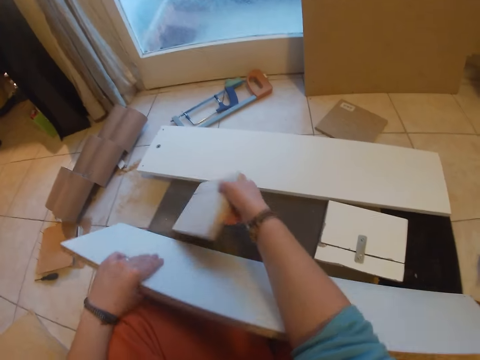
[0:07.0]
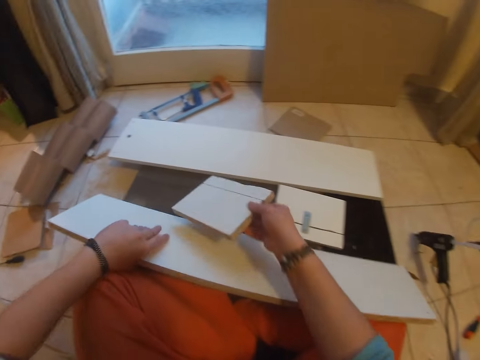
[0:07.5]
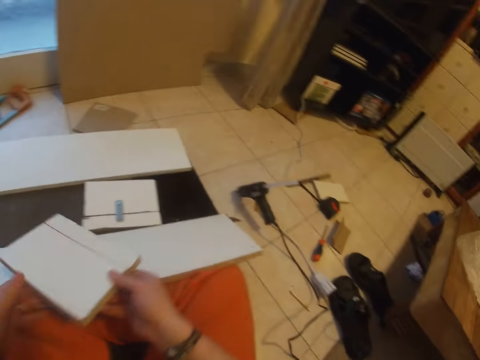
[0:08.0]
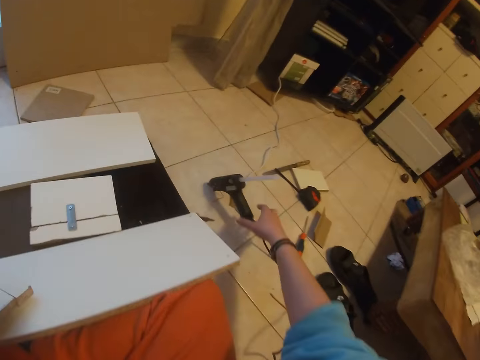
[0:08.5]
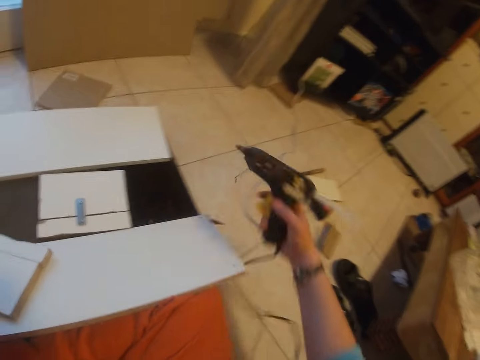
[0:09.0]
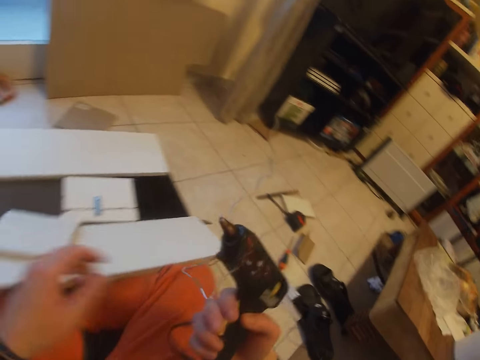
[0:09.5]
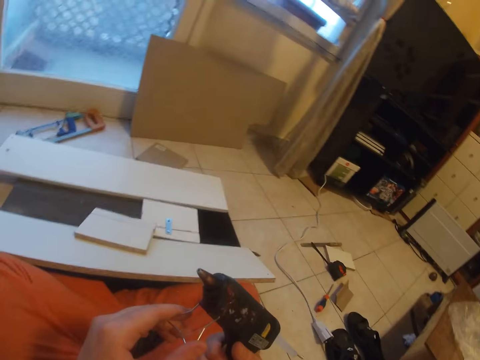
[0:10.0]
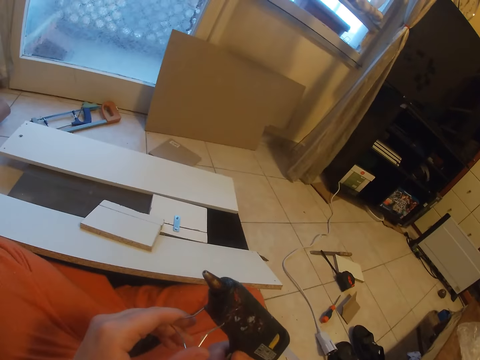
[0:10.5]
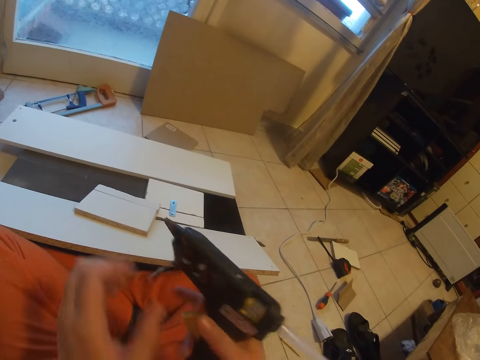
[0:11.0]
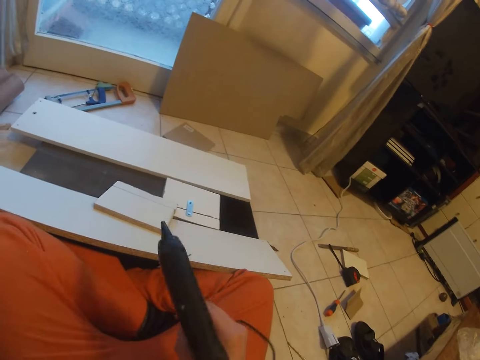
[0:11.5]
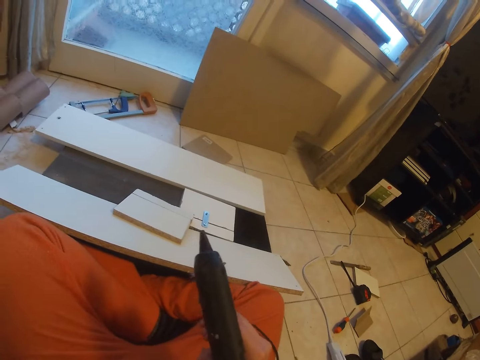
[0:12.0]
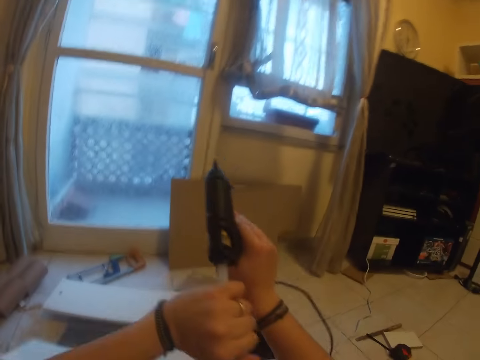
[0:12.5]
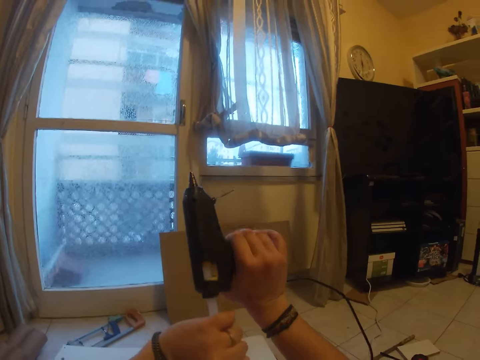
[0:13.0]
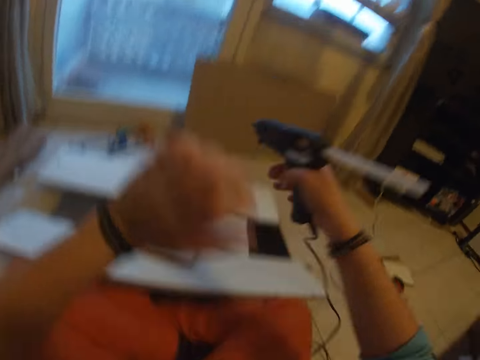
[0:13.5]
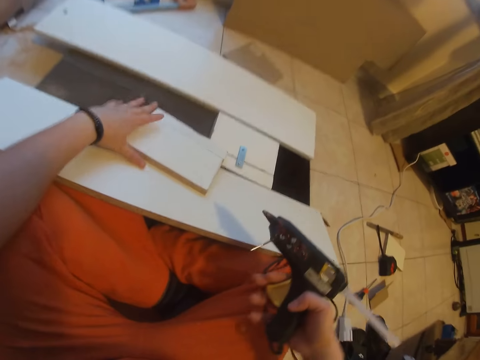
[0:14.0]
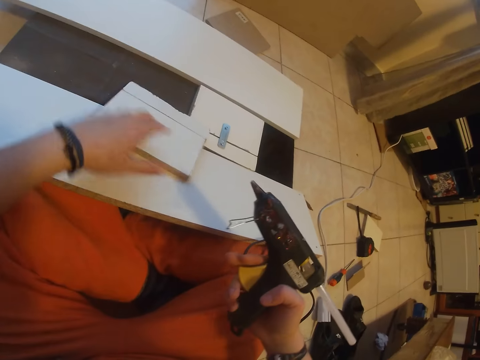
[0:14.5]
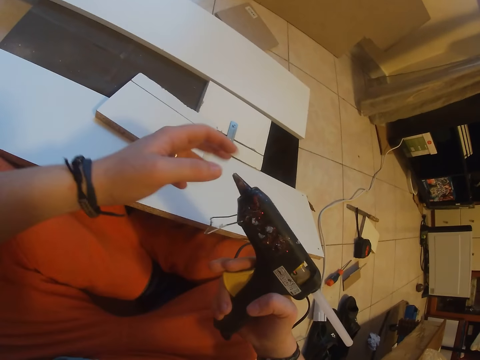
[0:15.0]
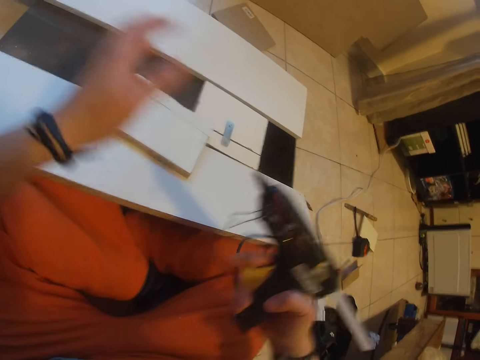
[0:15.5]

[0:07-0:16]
The camera wearer passes the wood in her right hand to her left hand. She picks up a glue gun from the floor with her right hand. She adjusts a stand of the glue gun in her right hand with her left hand. She examines the glue gun. She touches a glue stick of the glue gun in her right hand with her left hand. She touches the wood on top of the stack of wood on the floor with her left hand. She touches a nozzle of the glue gun in her right hand with her left hand.

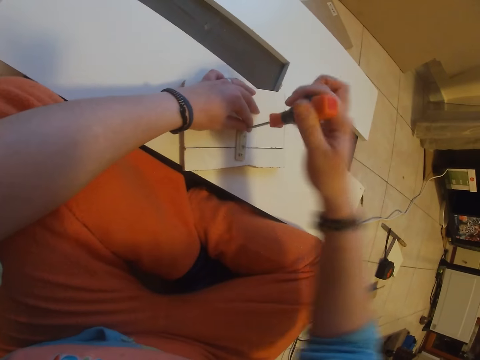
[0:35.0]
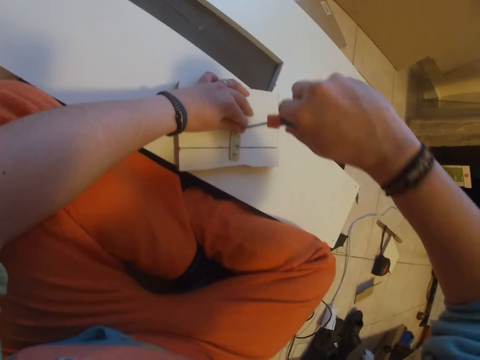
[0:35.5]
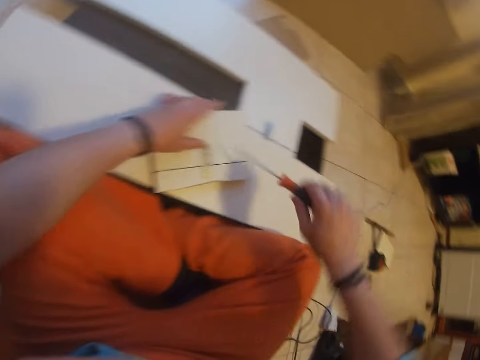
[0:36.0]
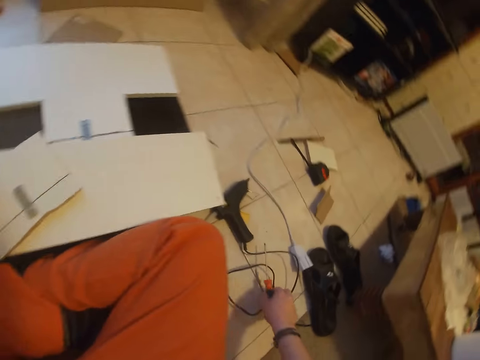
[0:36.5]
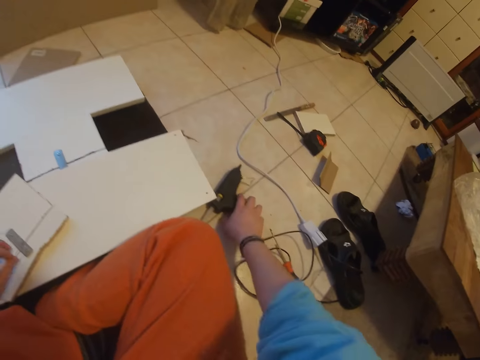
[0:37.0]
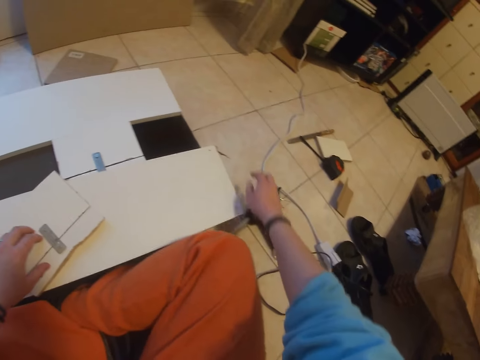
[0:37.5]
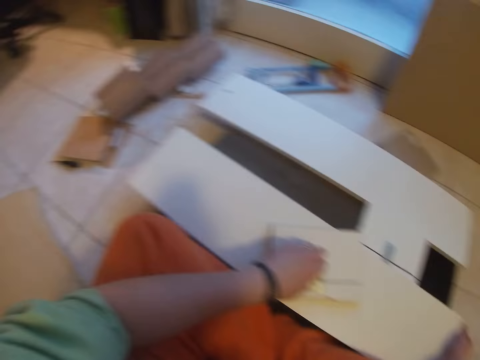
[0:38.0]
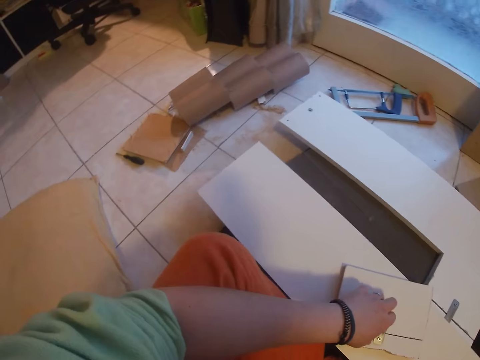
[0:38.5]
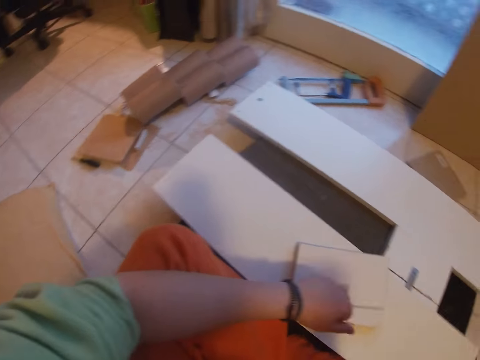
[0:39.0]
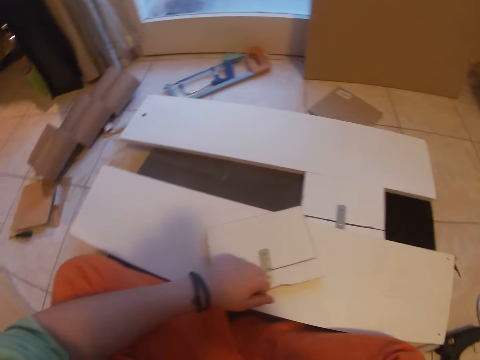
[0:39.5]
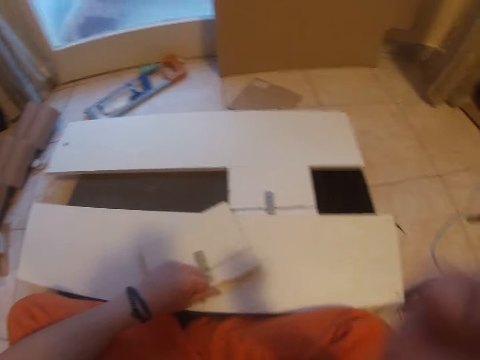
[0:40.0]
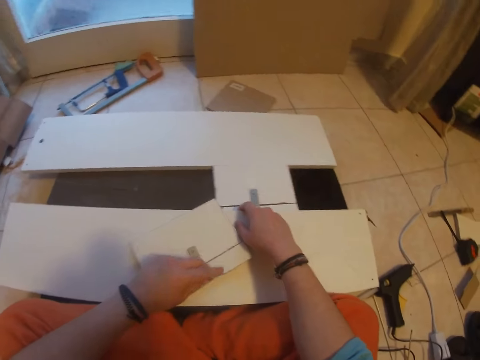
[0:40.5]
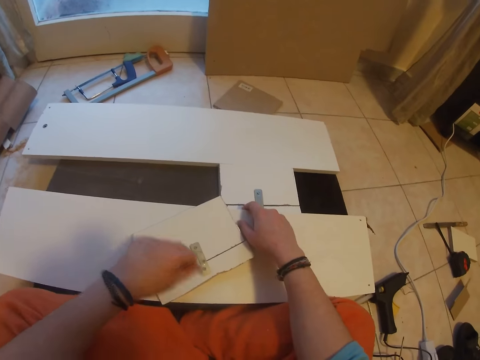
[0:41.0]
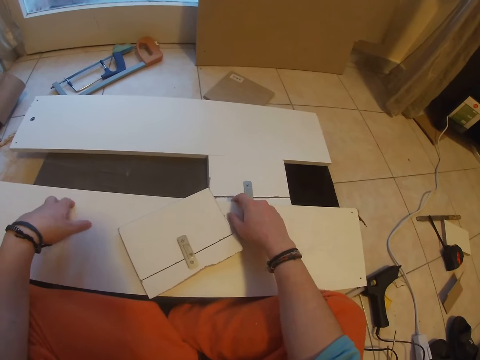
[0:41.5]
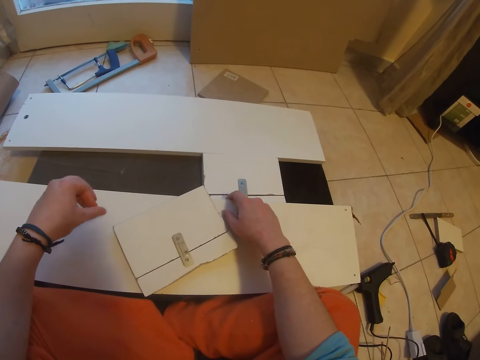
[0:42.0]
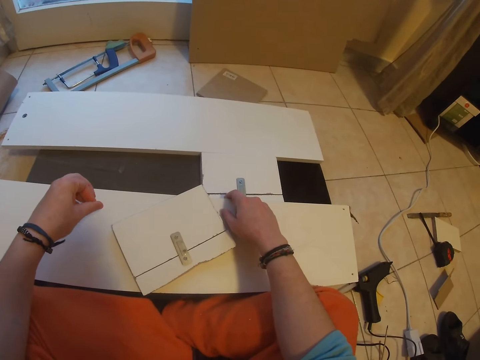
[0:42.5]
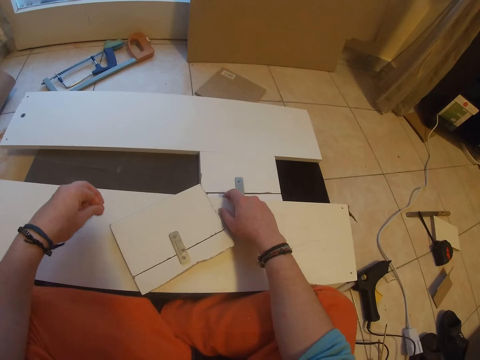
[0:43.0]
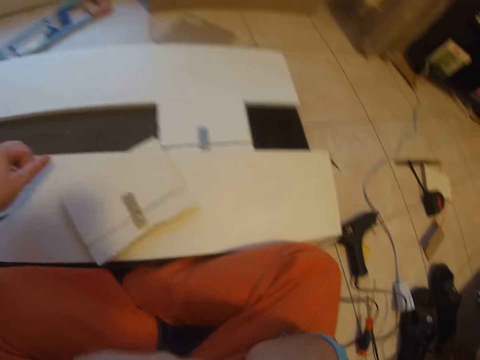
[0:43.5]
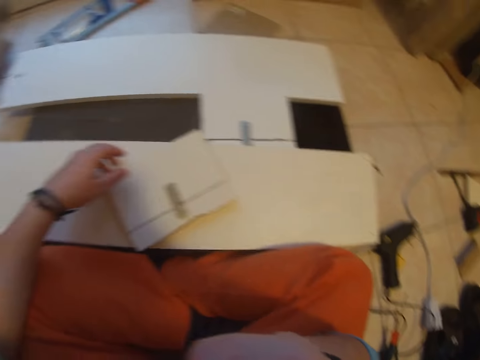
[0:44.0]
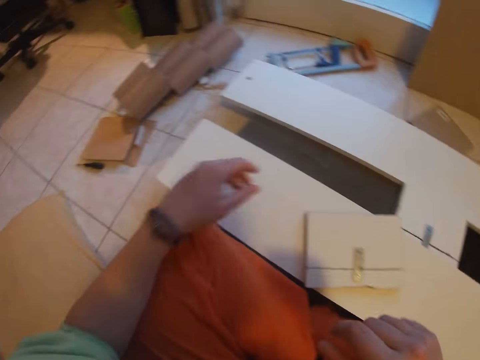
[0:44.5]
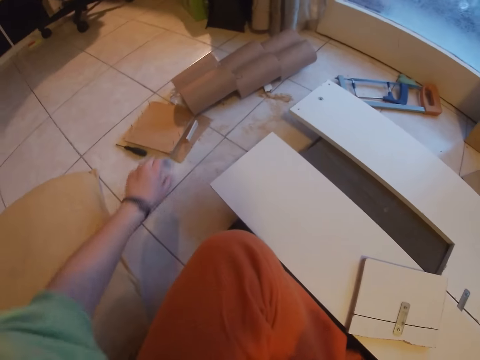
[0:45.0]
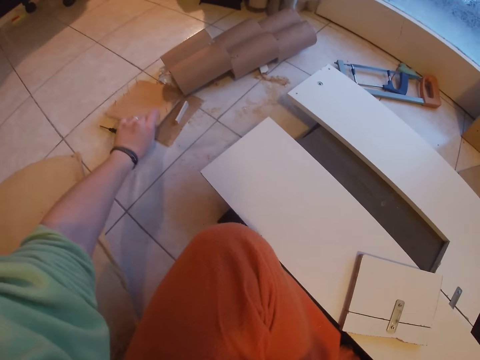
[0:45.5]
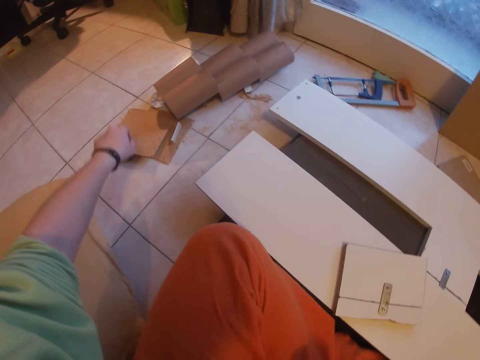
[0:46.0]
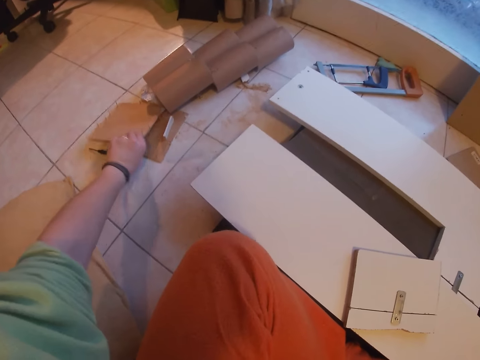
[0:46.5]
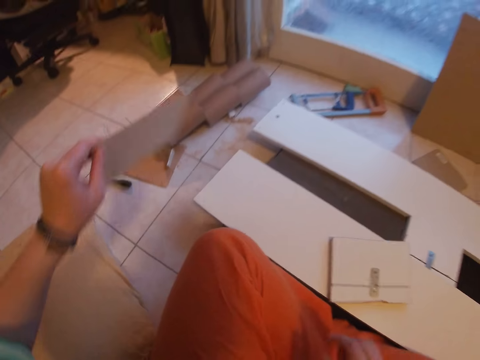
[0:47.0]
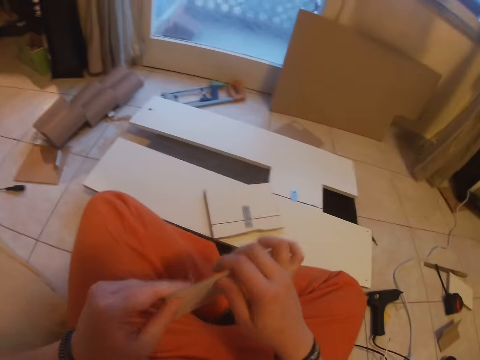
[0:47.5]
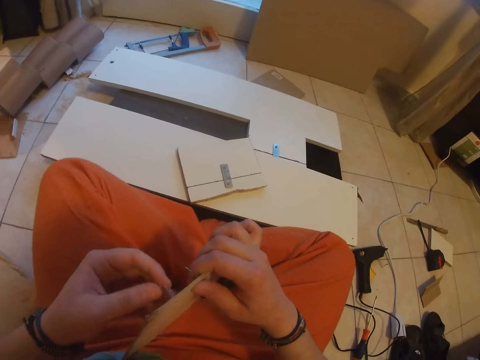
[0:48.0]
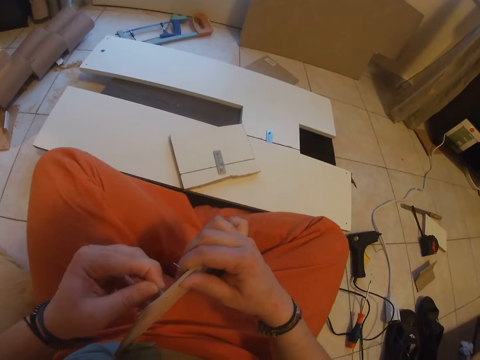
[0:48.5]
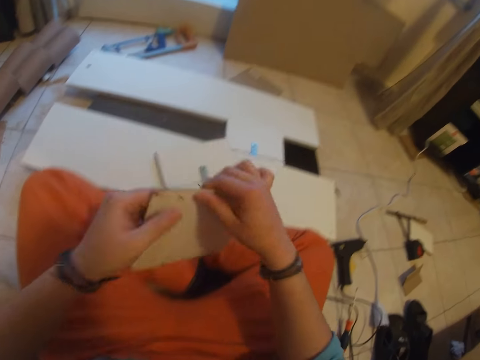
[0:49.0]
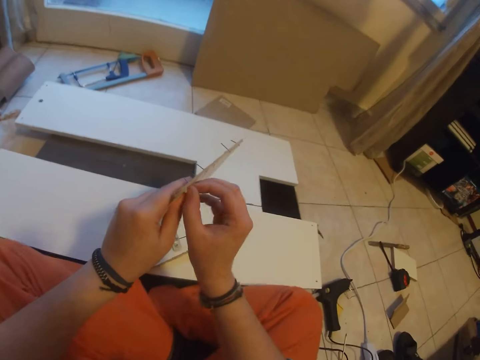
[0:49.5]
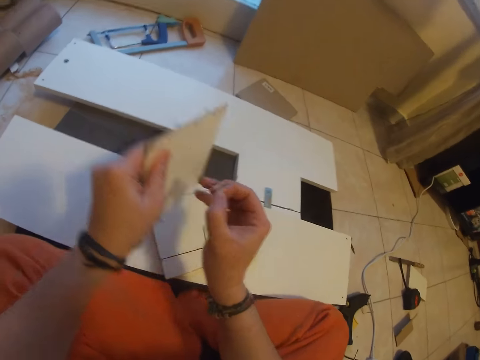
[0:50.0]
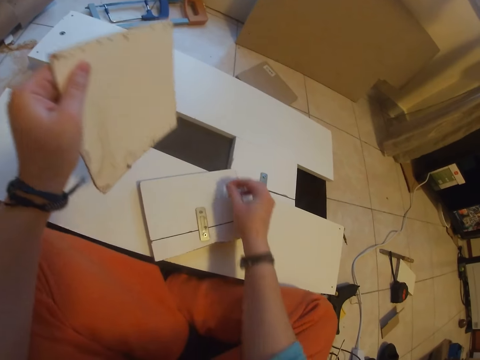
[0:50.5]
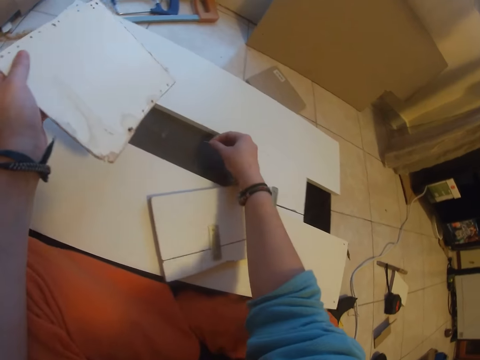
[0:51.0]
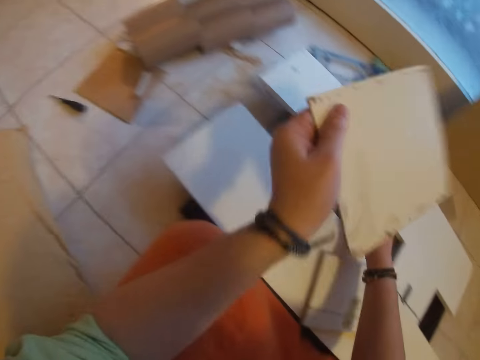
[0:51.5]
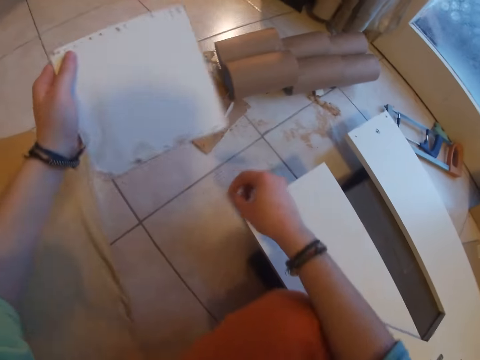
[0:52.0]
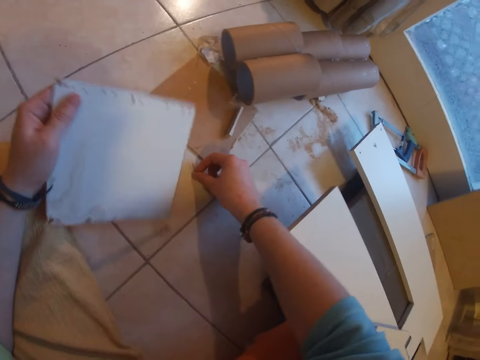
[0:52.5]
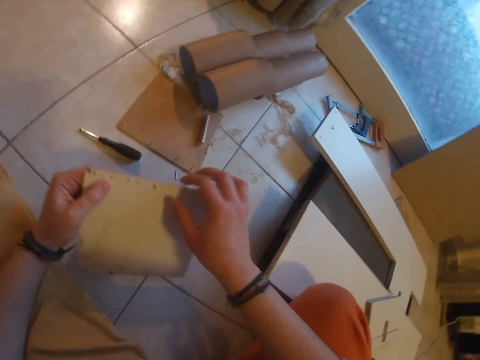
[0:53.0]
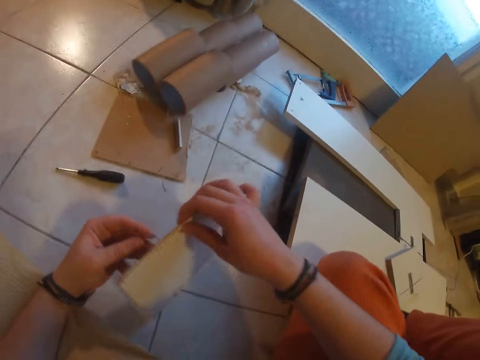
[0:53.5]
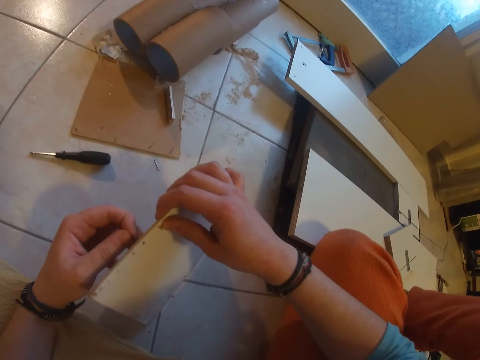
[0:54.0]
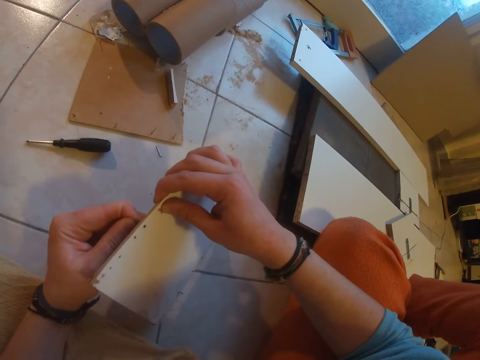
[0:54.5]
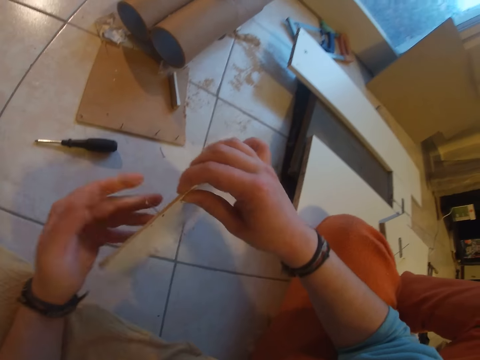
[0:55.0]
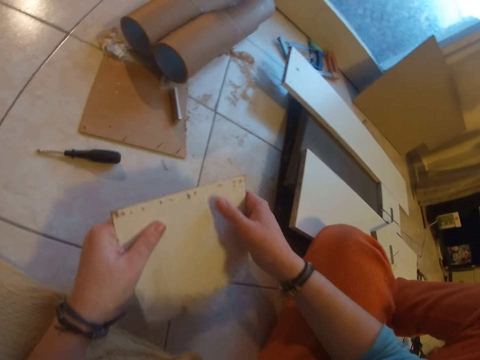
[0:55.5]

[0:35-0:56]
The camera wearer places the screwdriver on the floor with their right hand. They move the glue gun on the floor with their right hand. They touch the screwdriver with their right hand. They look around the room. They touch their face with their right hand. They touch their face again. They pick up a wood or cardboard on the floor with their left hand. They pass the wood in their left hand to their right hand. They pull at a nail on the wood in their right hand with their left hand. They pull out a nail from the wood in their left hand with their right hand. They place the nail in their right hand on the floor. They pass the wood in their left hand to their right hand. They pull at a nail on the wood in their right hand with their left hand.
